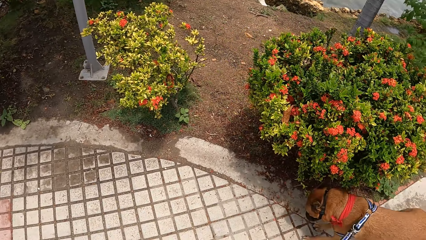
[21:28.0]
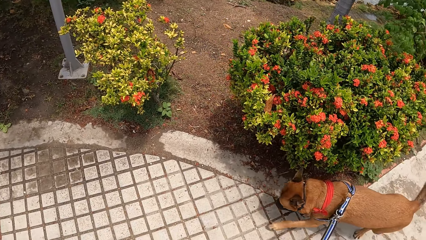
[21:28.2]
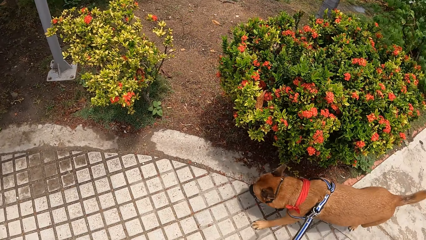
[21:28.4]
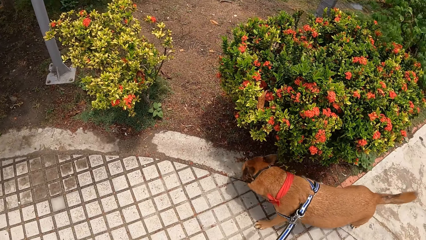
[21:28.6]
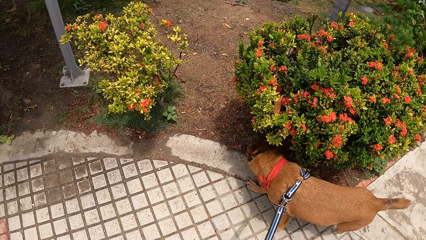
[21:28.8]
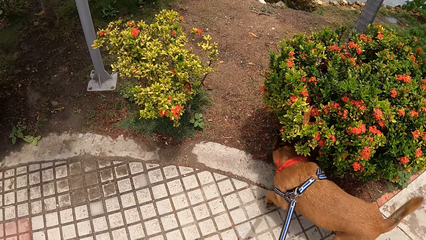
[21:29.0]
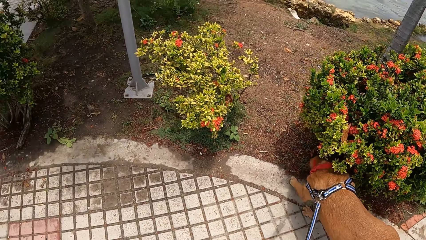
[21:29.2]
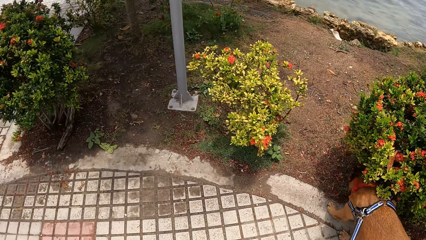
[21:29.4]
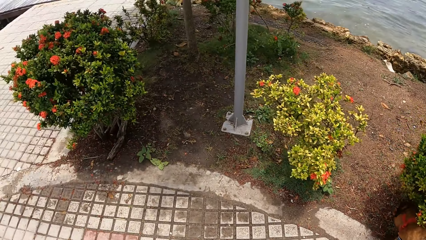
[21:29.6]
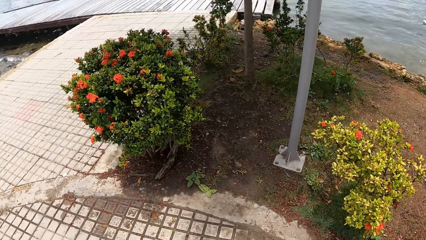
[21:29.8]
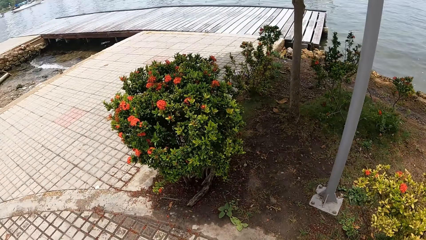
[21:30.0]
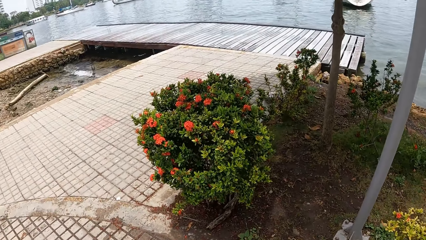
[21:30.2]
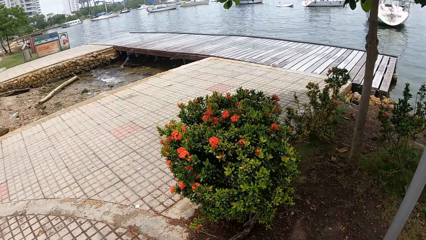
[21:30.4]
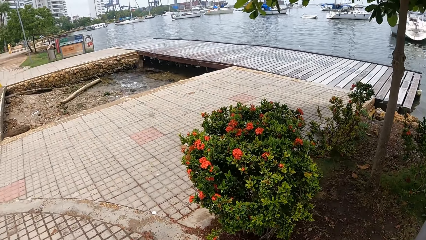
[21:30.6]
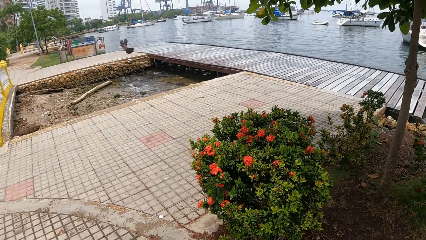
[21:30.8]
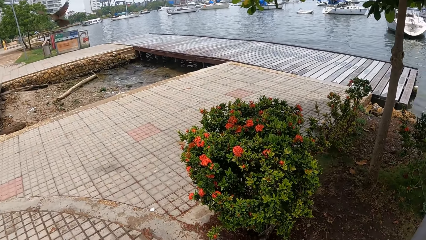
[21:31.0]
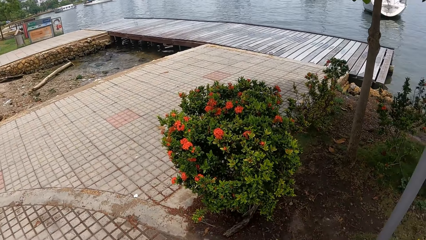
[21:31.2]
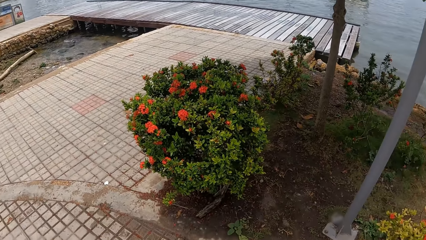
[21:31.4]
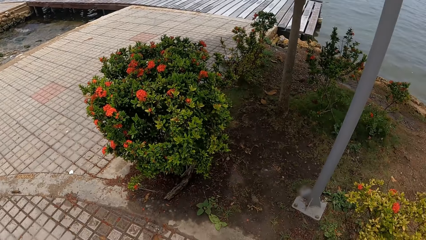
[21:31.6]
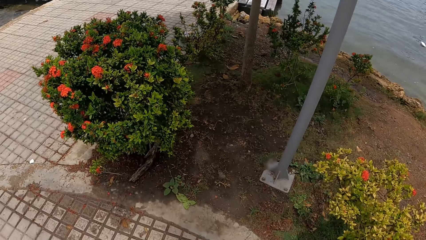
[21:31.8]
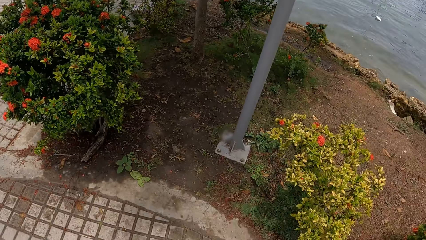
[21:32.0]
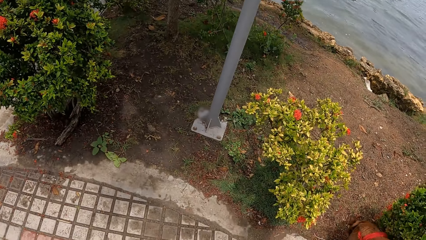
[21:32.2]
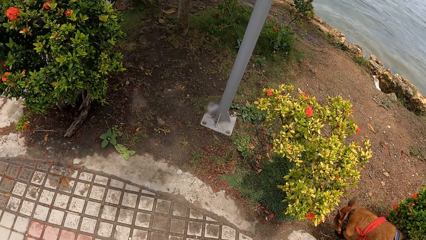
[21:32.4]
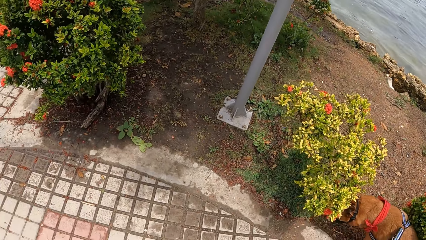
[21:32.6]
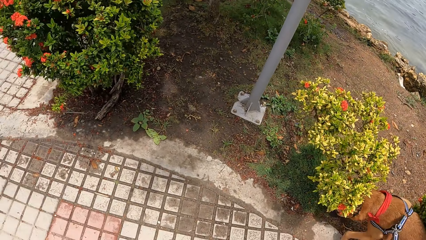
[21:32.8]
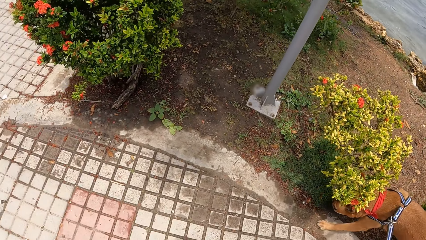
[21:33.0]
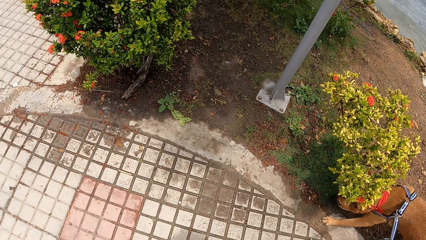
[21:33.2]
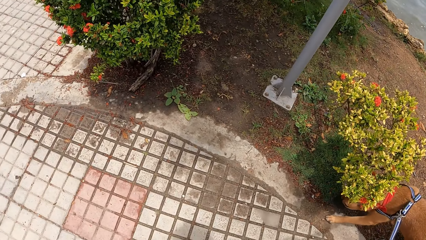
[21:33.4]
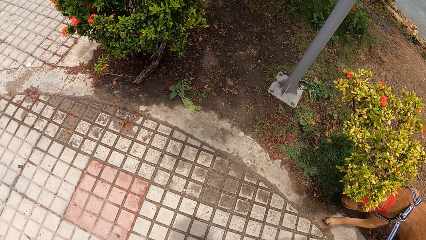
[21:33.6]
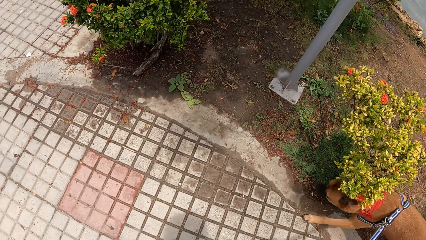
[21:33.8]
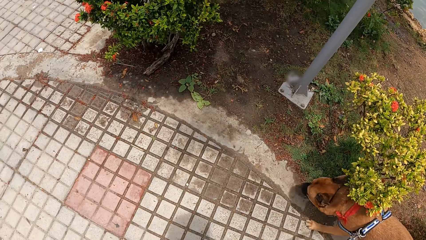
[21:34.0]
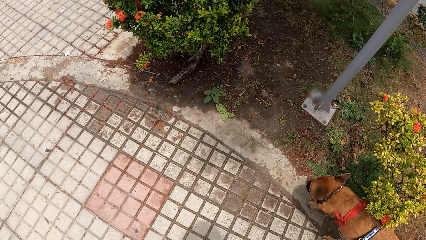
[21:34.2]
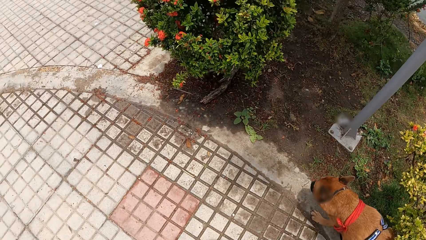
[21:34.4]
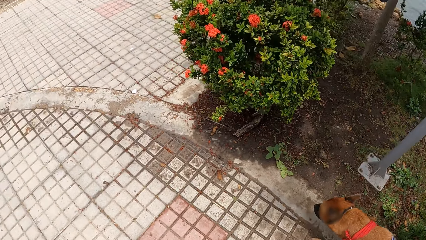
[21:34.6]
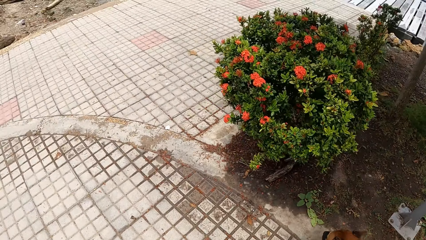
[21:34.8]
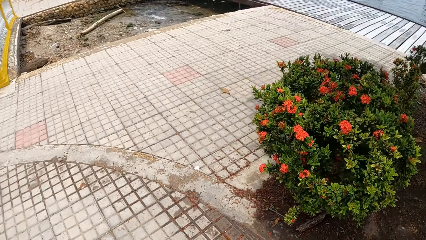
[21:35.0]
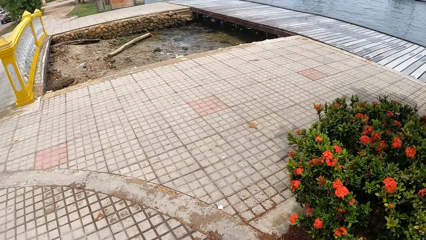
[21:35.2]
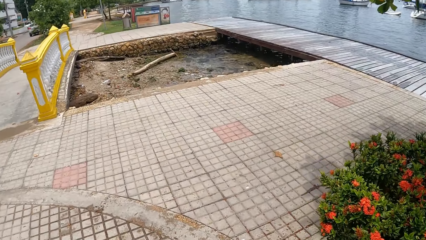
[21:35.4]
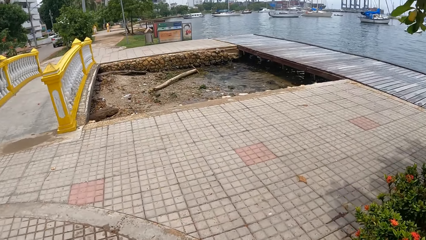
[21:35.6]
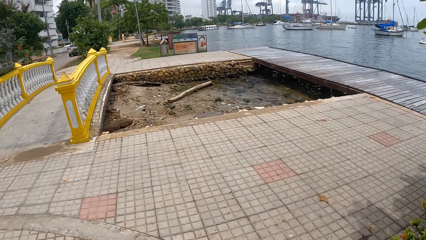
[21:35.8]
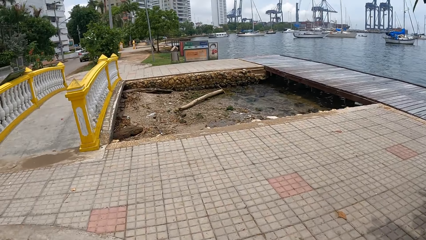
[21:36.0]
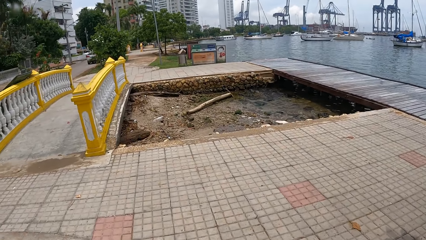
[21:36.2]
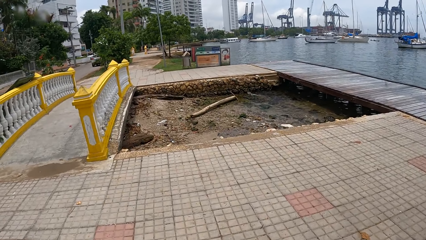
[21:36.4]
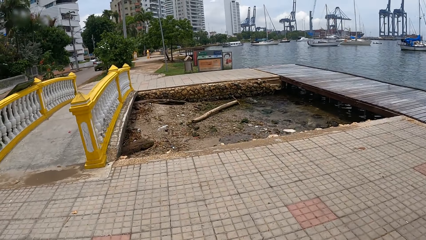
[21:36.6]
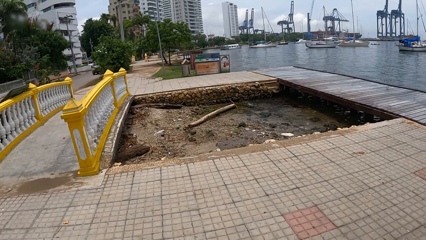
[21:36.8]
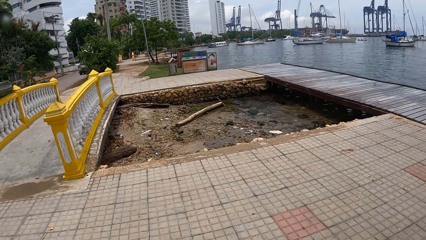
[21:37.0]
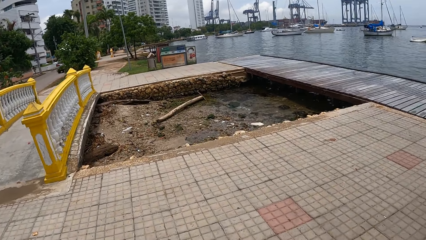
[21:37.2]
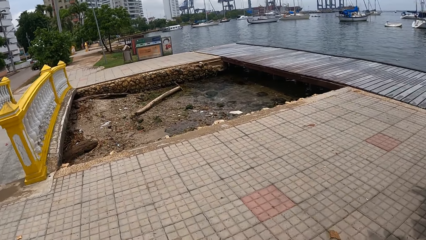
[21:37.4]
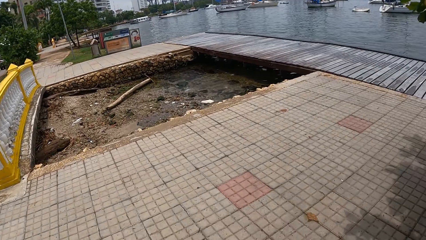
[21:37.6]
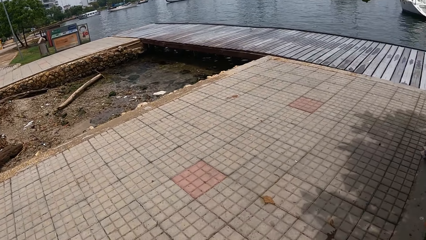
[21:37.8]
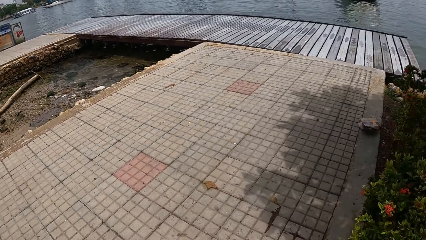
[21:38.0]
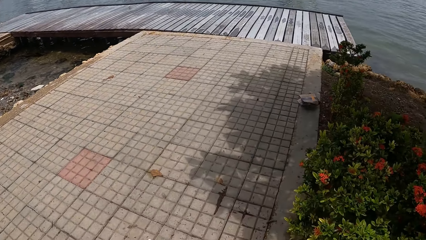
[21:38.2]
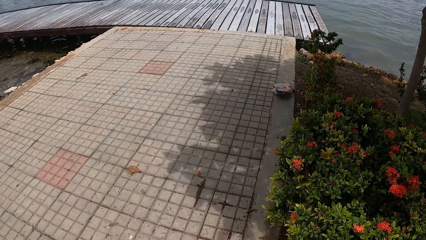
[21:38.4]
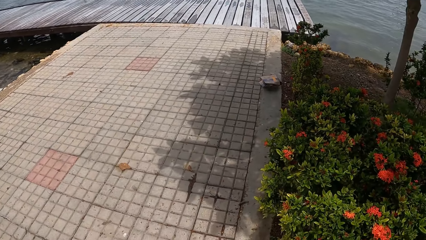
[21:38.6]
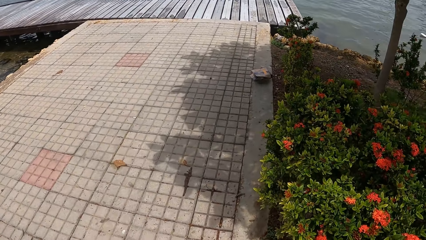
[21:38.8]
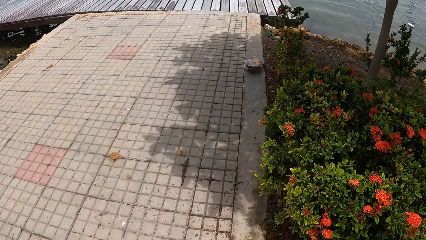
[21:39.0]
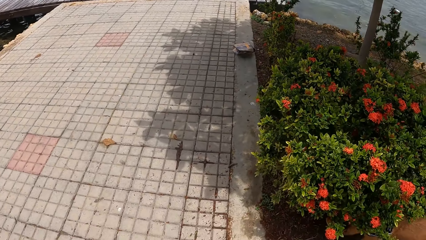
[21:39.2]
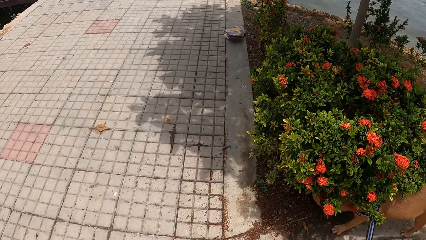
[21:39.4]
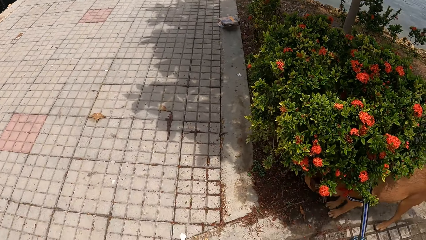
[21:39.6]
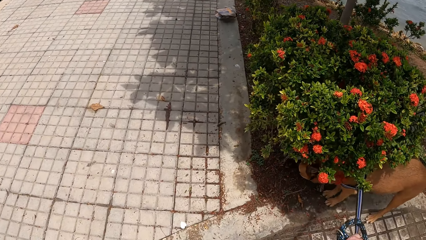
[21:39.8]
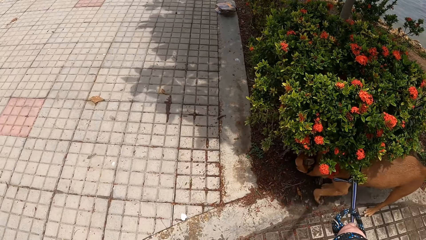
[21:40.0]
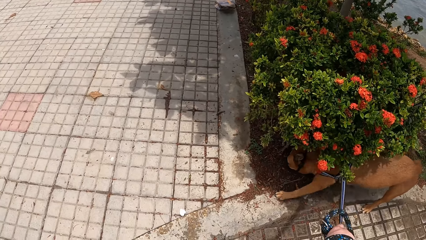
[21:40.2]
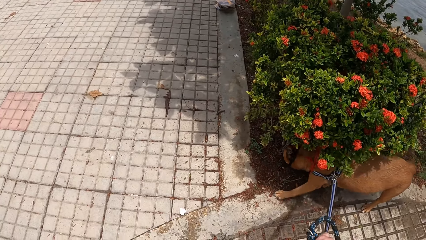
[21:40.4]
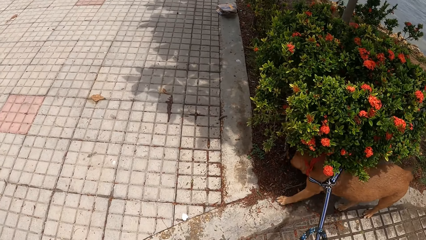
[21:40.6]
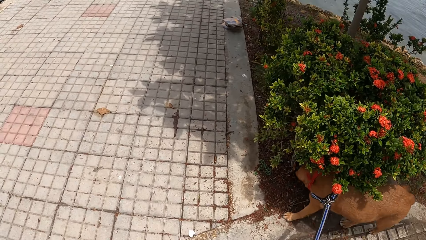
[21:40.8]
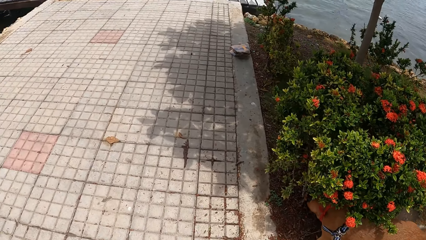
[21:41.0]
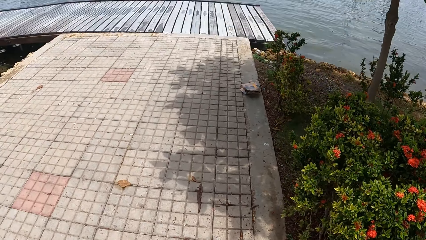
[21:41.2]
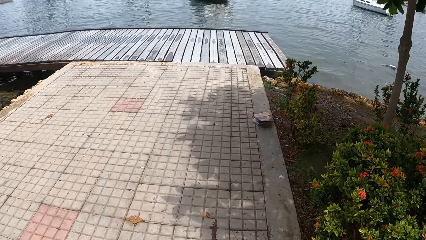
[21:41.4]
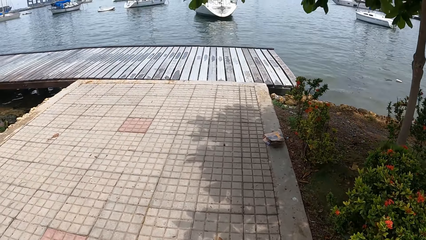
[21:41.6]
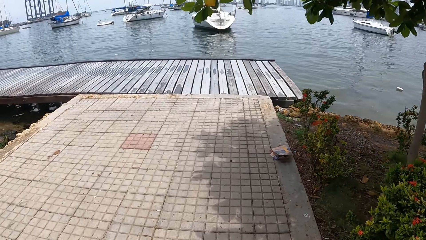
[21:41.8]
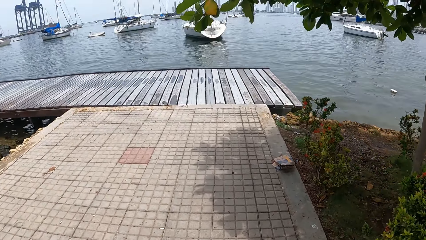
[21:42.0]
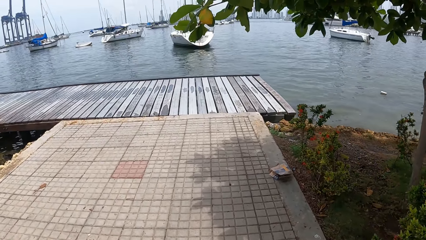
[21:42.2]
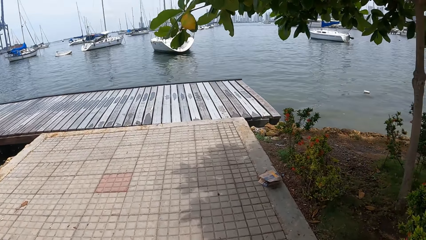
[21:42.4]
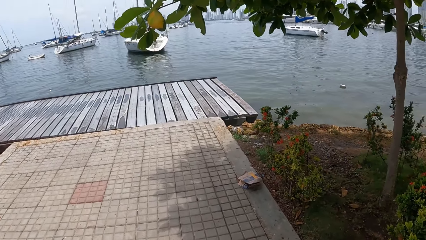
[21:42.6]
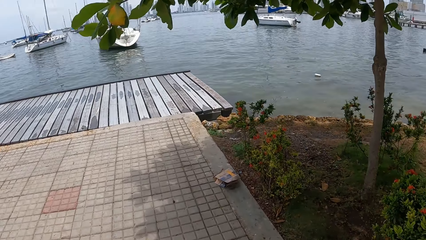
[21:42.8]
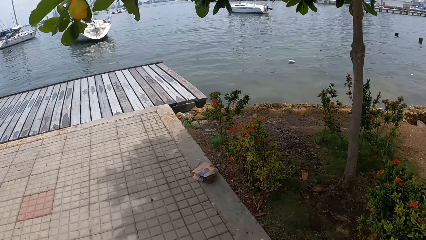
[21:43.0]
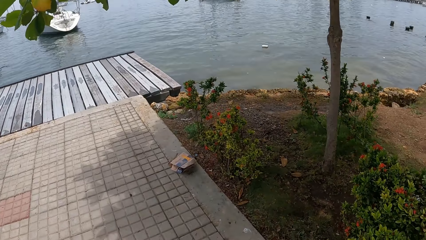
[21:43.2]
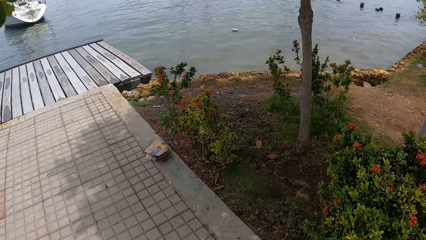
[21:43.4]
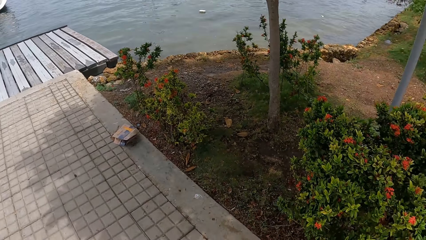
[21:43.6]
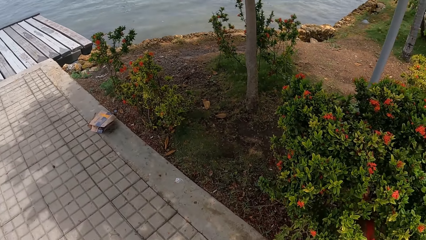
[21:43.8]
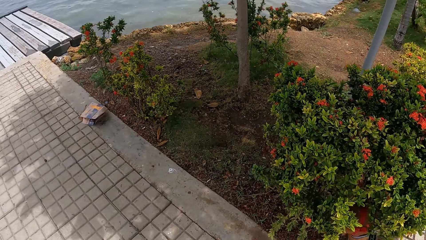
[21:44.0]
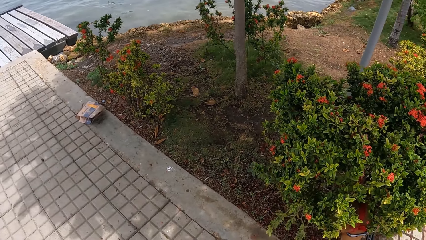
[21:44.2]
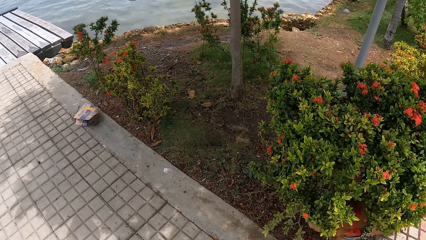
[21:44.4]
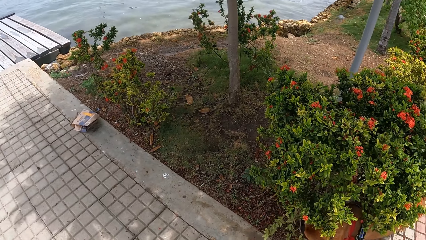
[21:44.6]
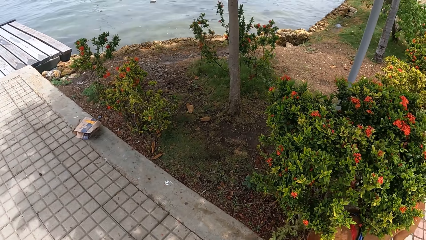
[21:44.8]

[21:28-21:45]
The camera wearer looks around.
